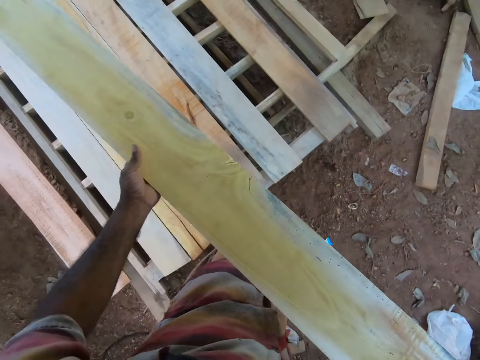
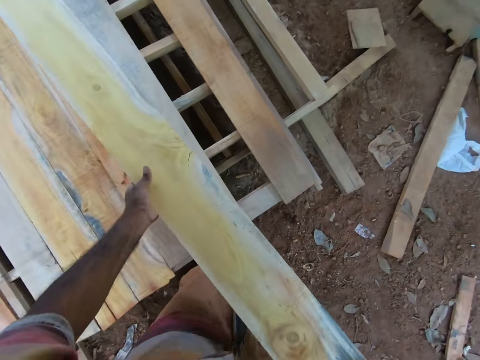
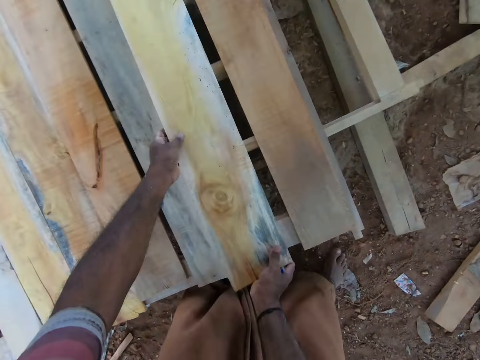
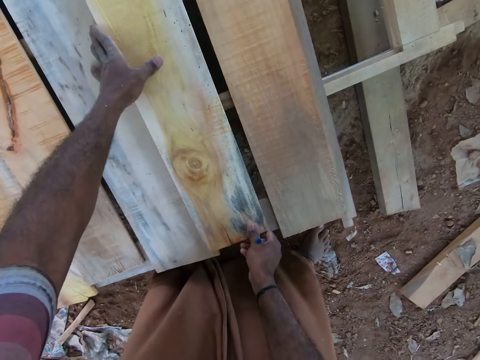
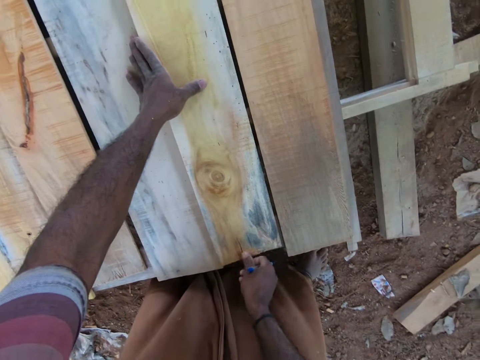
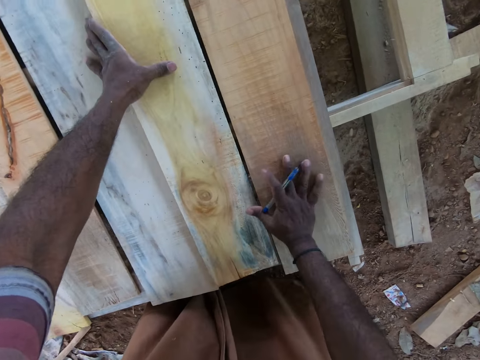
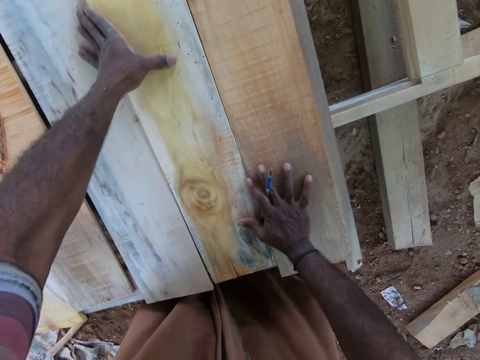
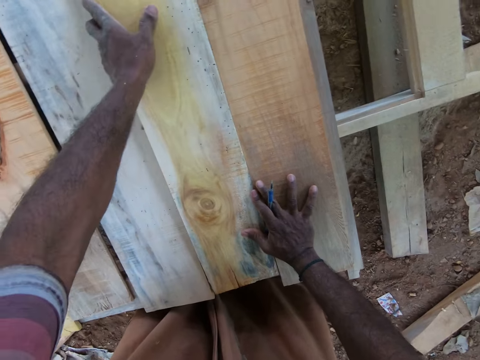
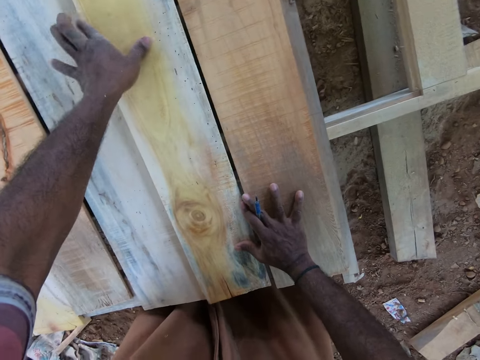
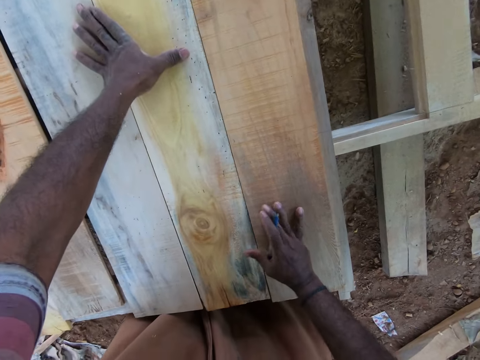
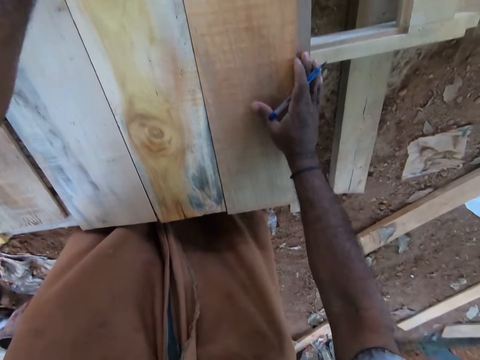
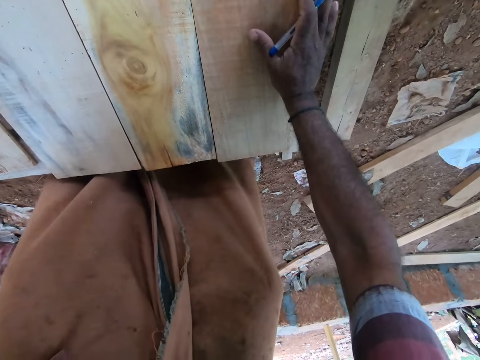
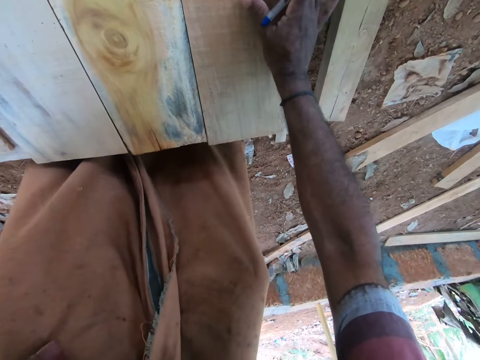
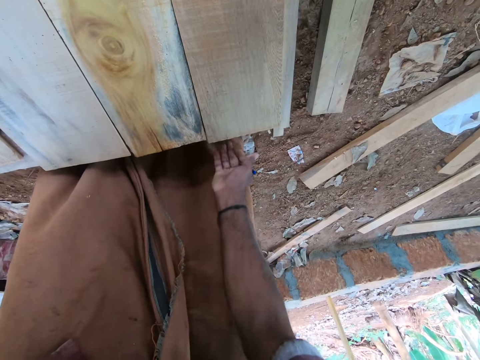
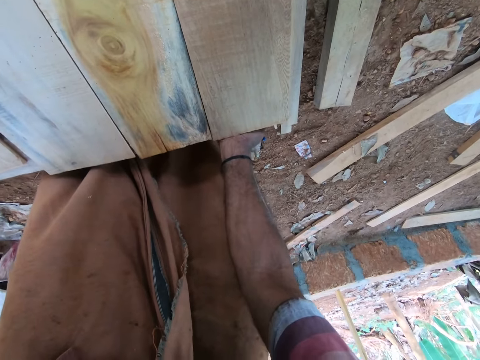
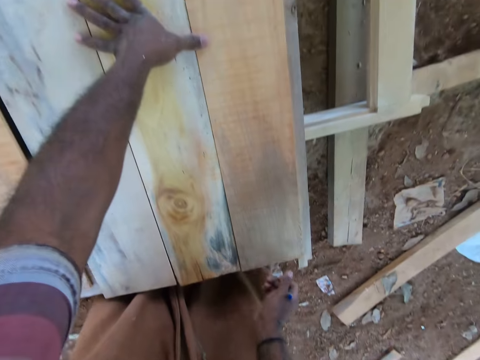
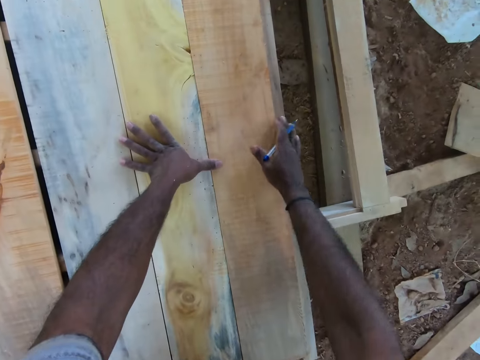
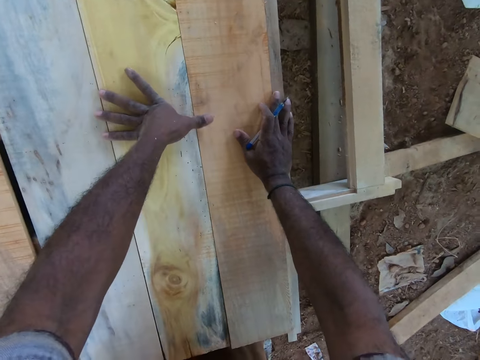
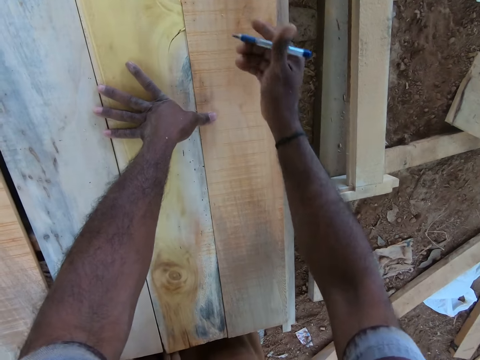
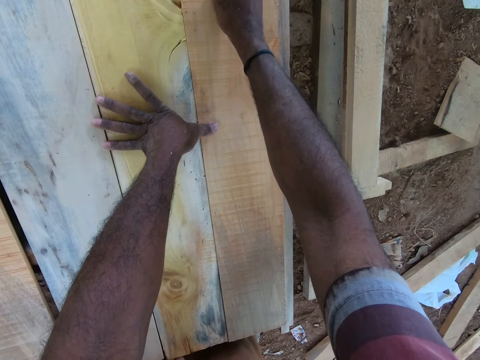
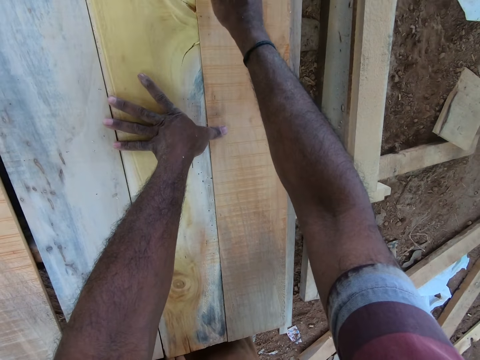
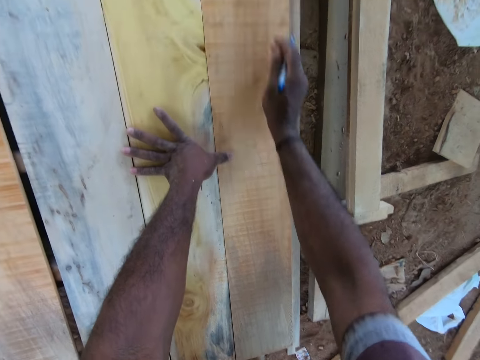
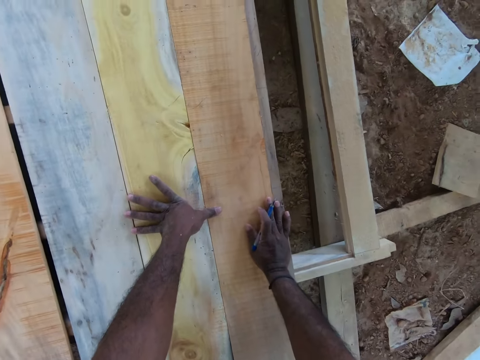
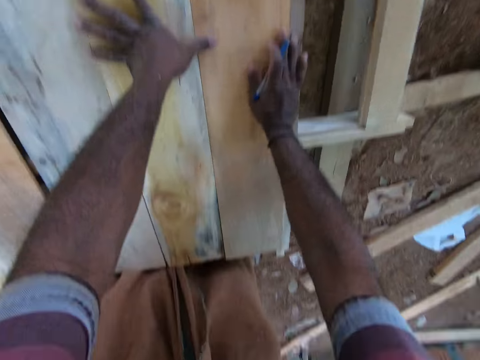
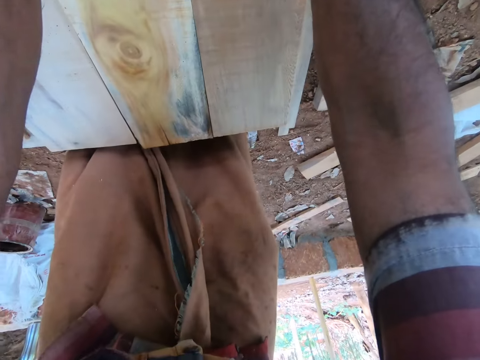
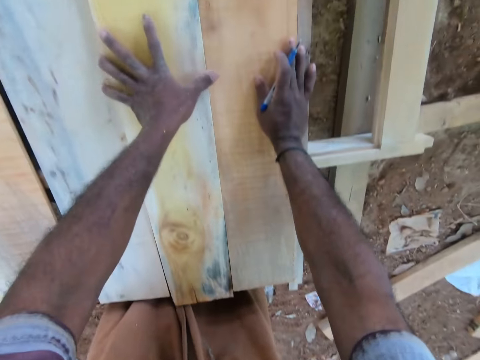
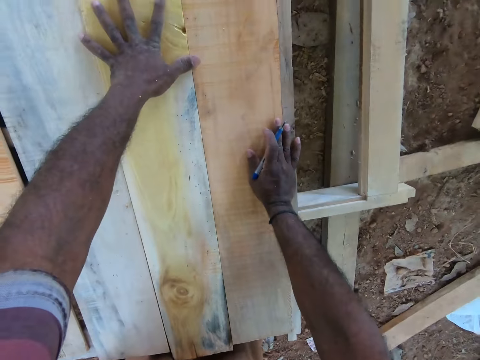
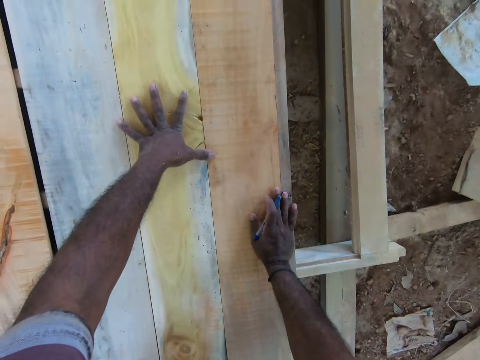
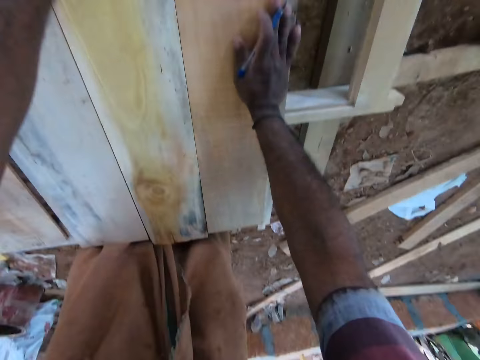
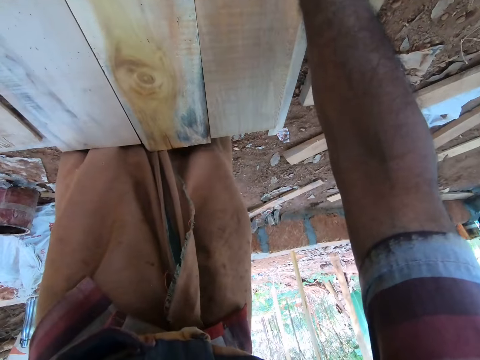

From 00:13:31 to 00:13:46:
The camera wearer drops the plank on a frame with both hands. He adjusts the plank on the frame with his right hand. He marks the planks on the frame with the pen in his right hand. He adjusts the plank on the frame with both hands. He looks at the wood.

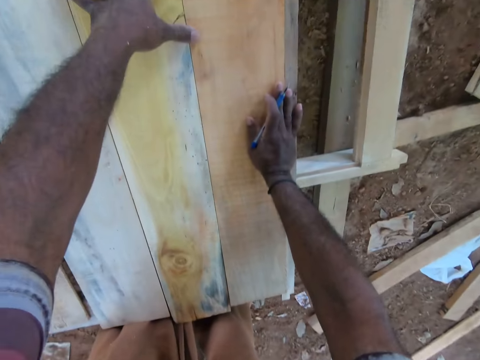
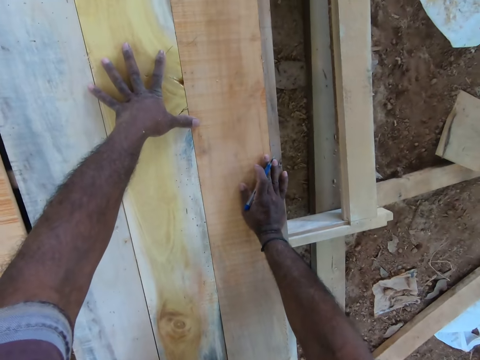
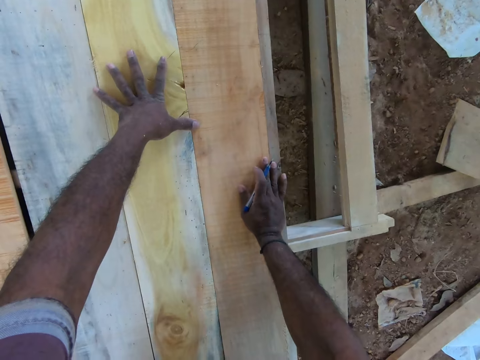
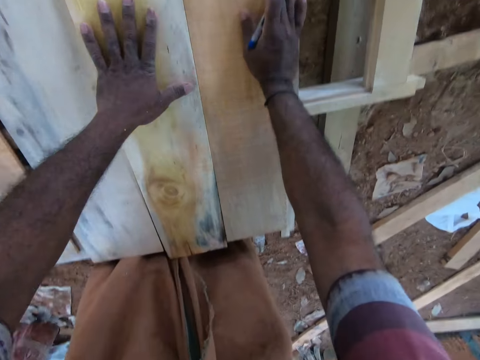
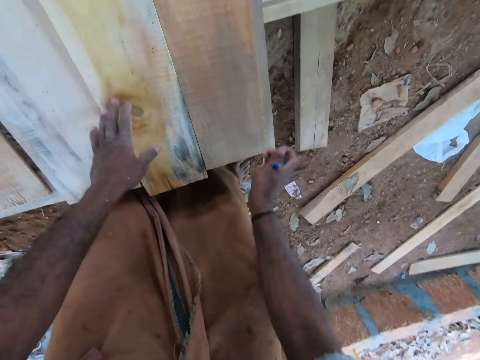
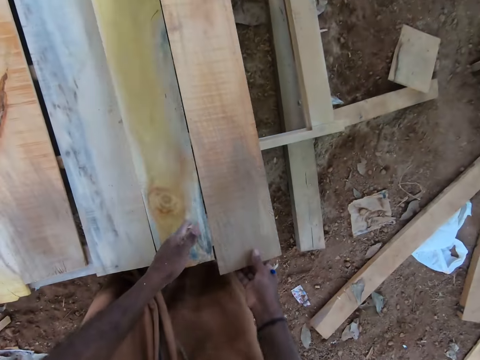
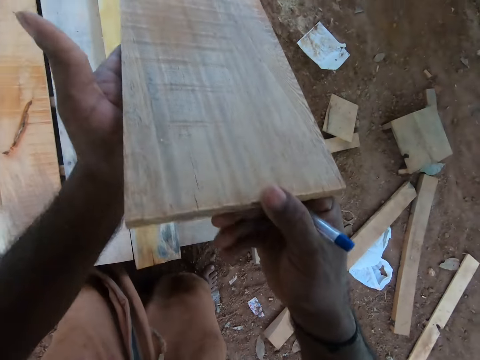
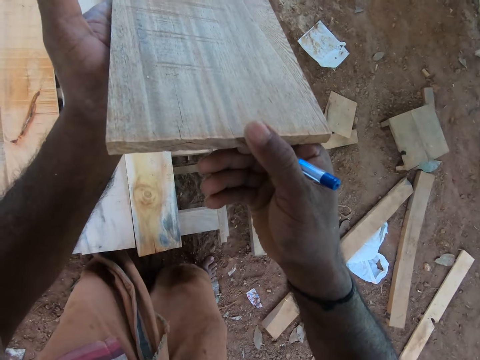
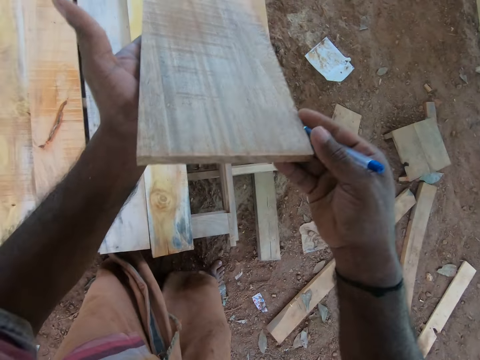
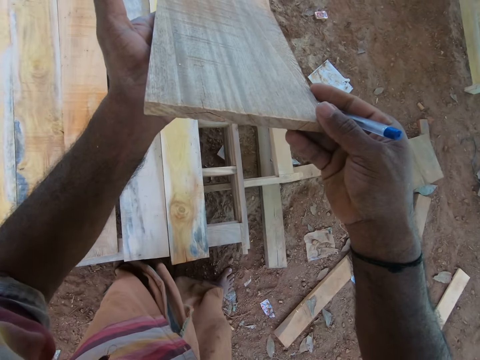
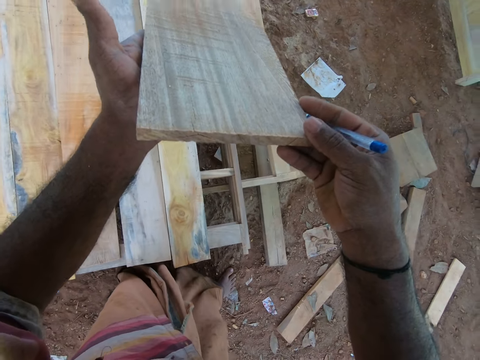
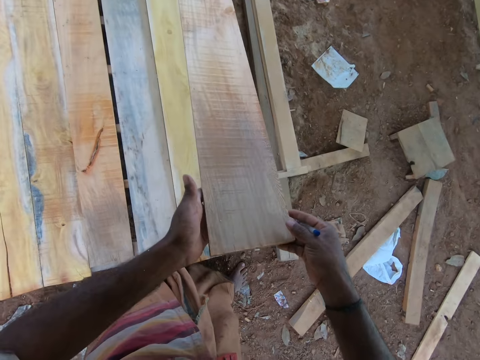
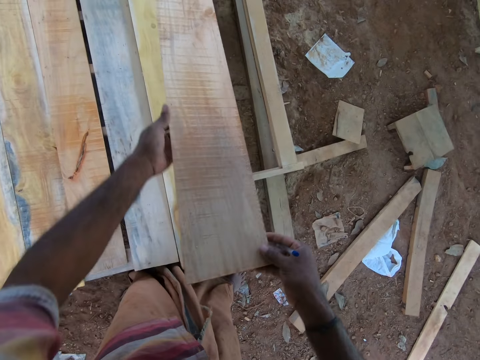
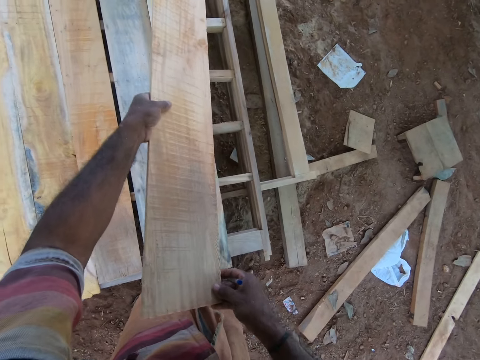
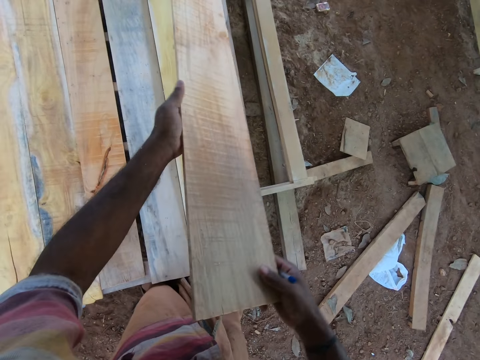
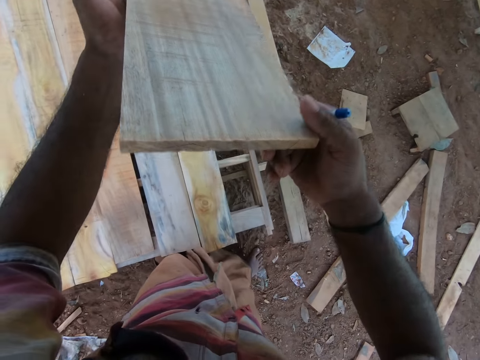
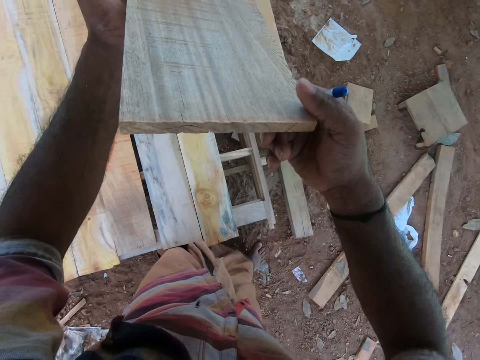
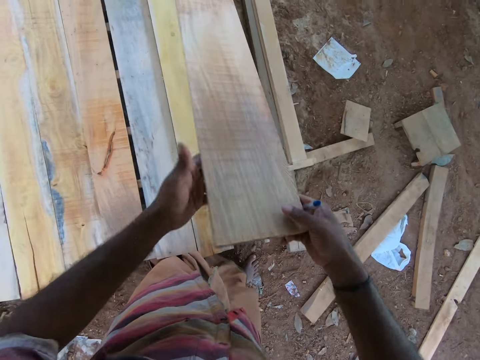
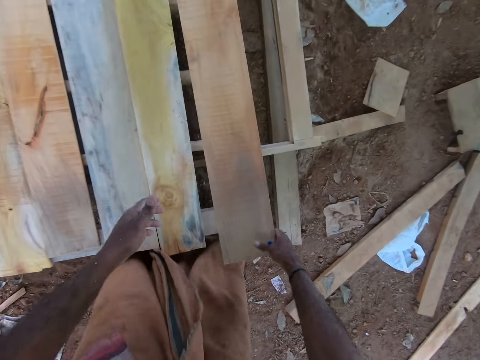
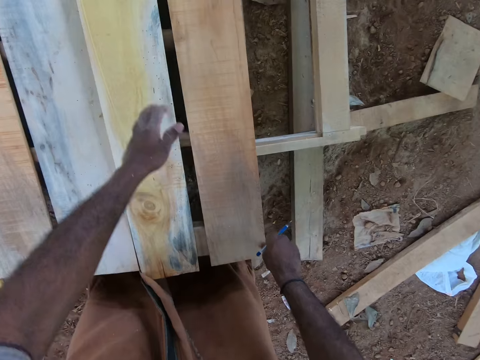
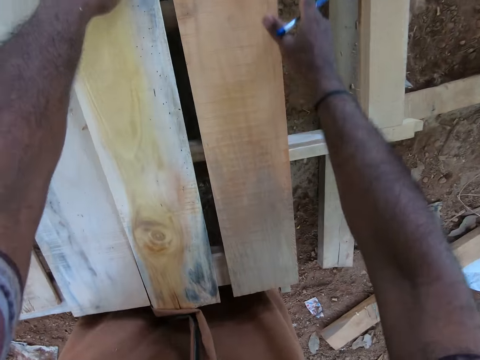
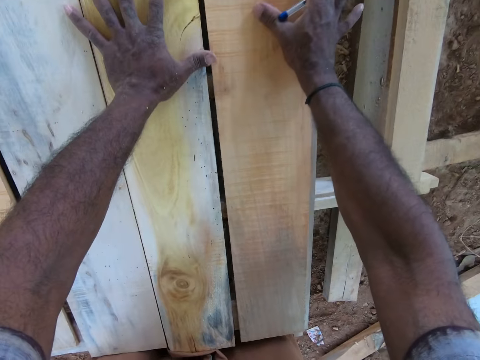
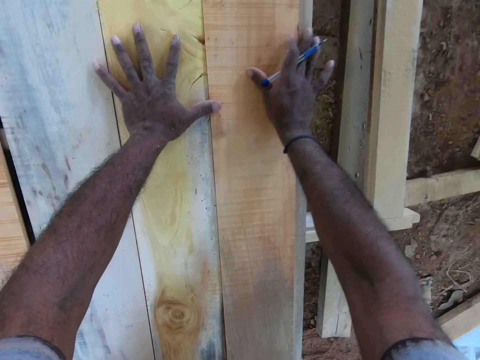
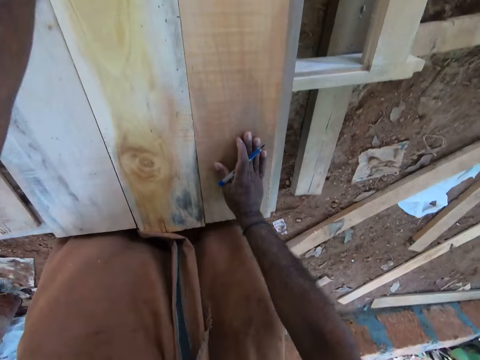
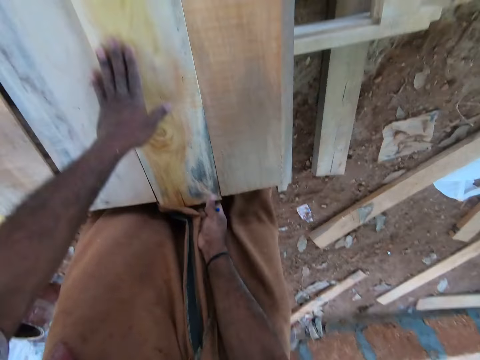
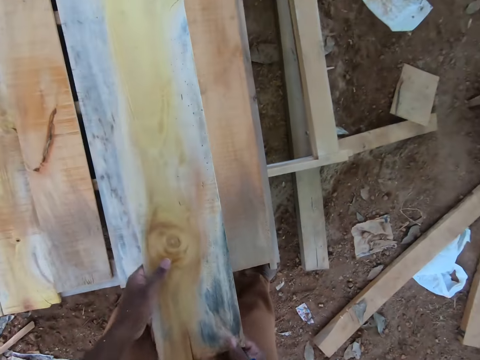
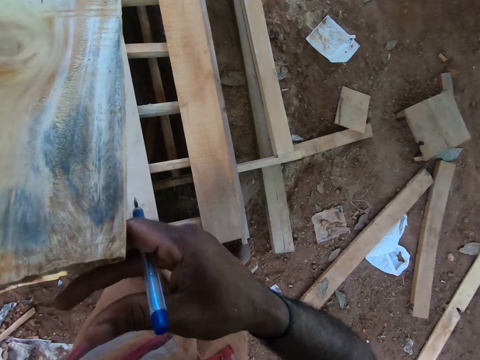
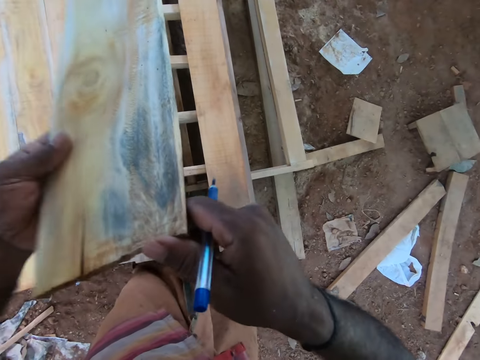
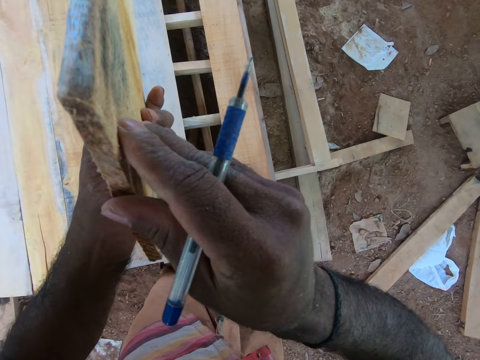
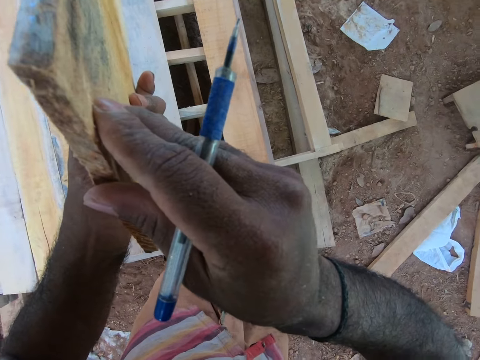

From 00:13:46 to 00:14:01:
The camera wearer lifts the wood from the wooden structure on the ground with his right hand. He holds the wood with both hands. He carries the timber. He moves his left hand along the wood. He checks the timber. He drops the wood on the wooden structure with his right hand. He places his left hand on the wood and adjusts the wood on the wooden structure with his right hand. He holds the timber. He moves his right hand on the wood. He lifts the wood from the wooden structure with both hands. He adjusts the wood with both hands.
